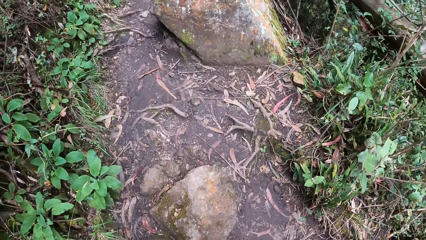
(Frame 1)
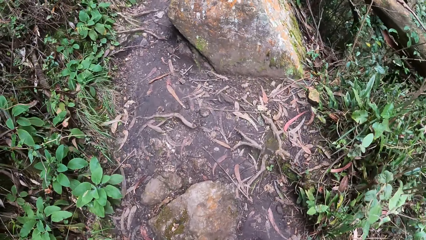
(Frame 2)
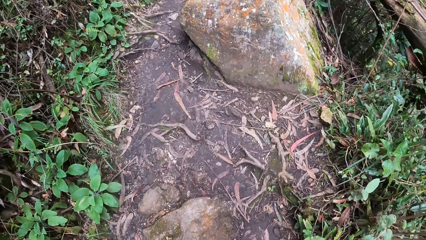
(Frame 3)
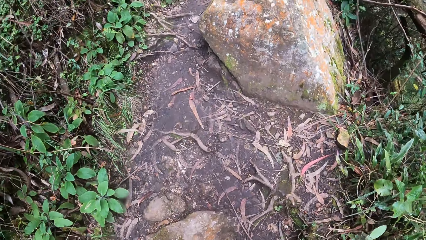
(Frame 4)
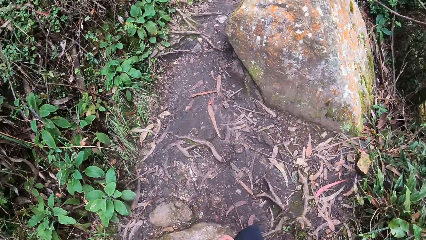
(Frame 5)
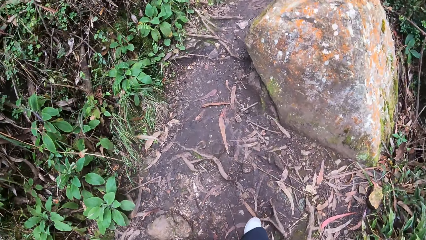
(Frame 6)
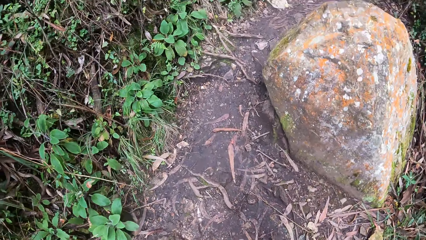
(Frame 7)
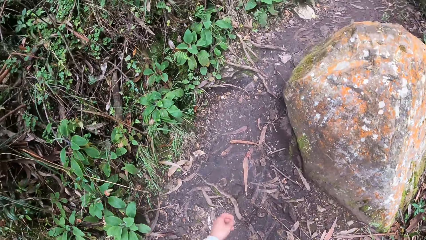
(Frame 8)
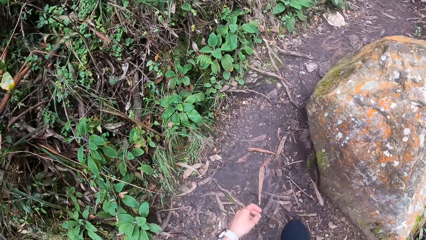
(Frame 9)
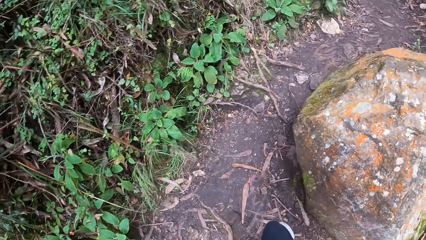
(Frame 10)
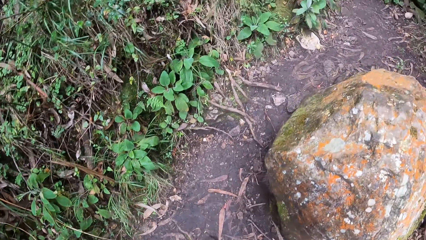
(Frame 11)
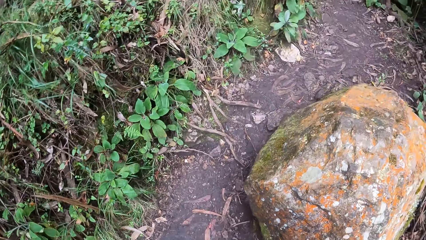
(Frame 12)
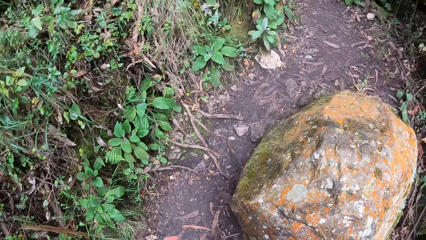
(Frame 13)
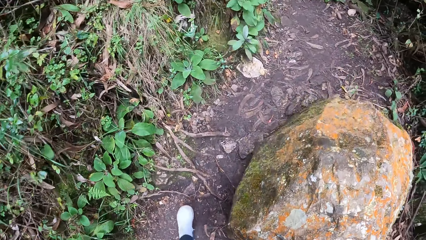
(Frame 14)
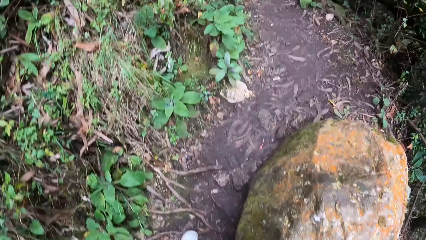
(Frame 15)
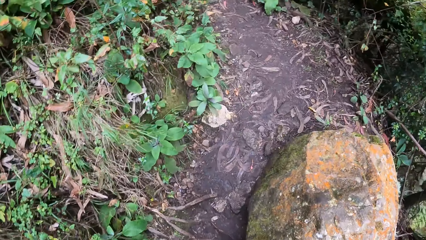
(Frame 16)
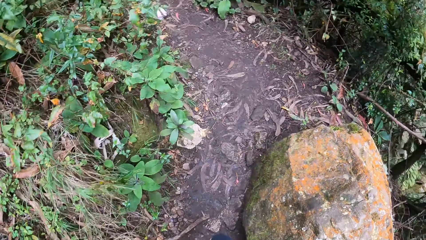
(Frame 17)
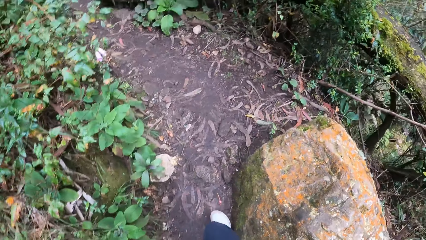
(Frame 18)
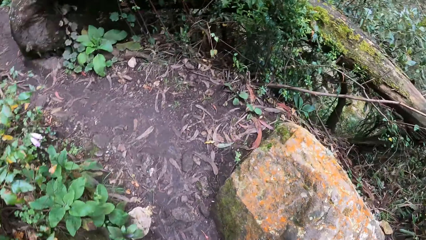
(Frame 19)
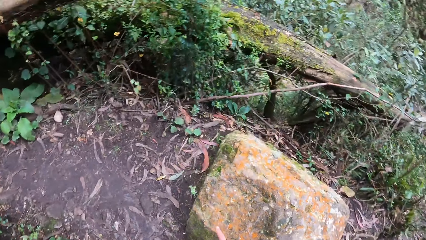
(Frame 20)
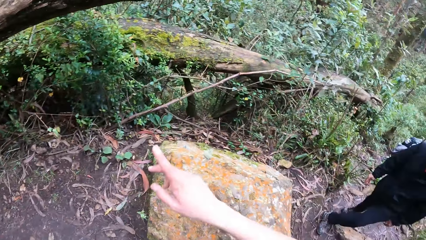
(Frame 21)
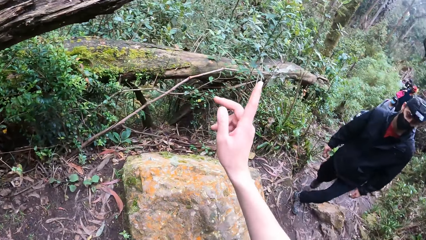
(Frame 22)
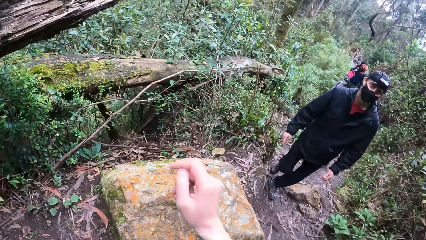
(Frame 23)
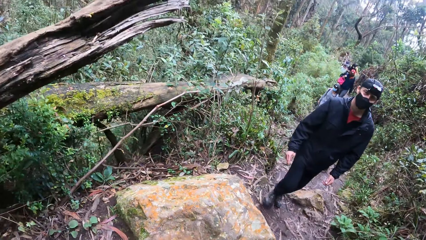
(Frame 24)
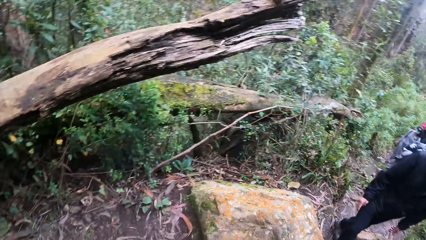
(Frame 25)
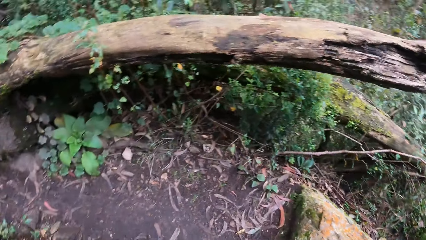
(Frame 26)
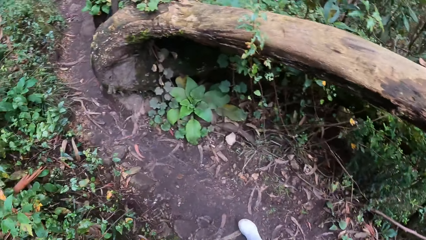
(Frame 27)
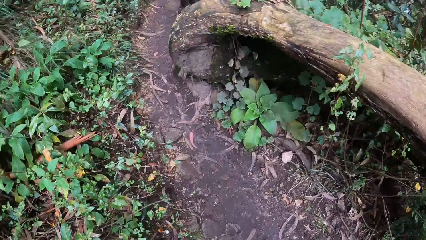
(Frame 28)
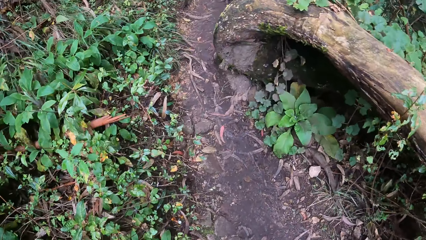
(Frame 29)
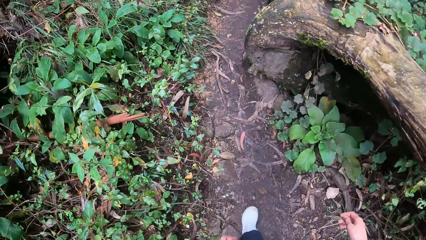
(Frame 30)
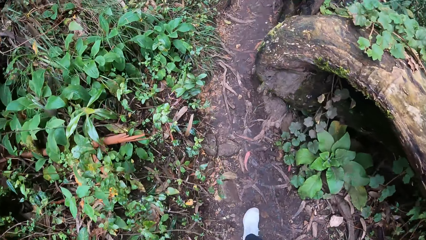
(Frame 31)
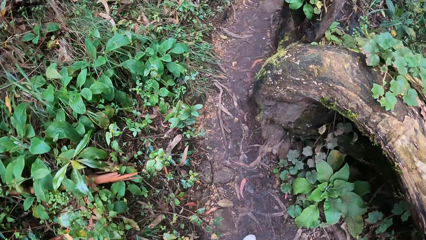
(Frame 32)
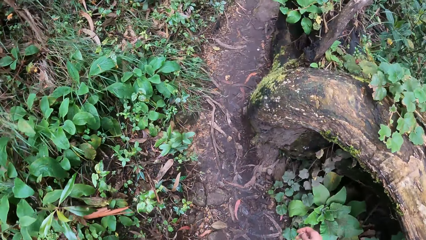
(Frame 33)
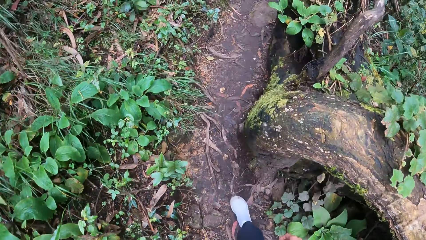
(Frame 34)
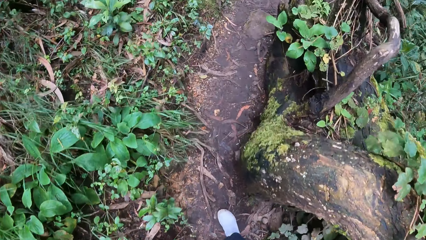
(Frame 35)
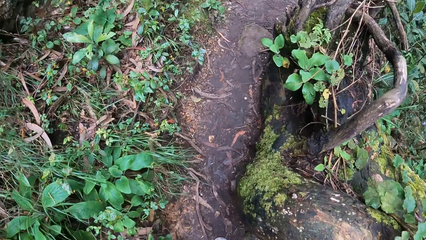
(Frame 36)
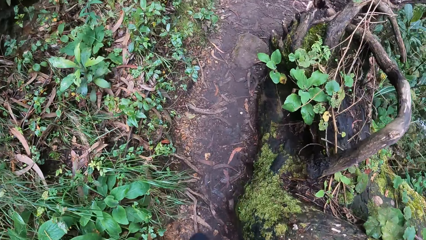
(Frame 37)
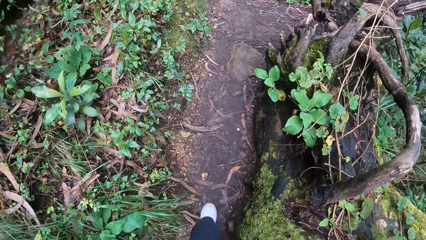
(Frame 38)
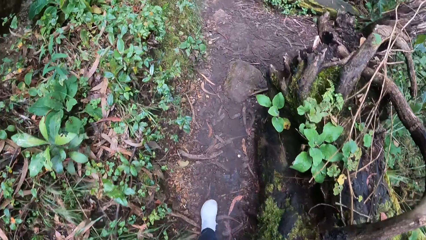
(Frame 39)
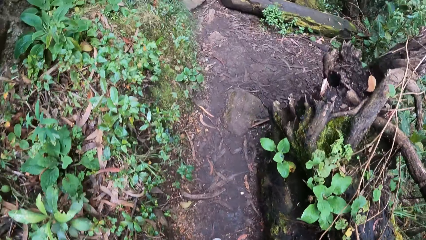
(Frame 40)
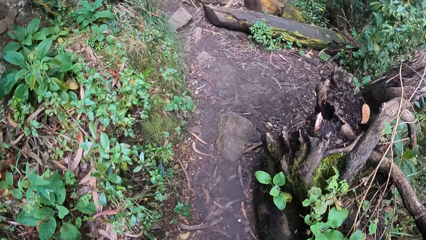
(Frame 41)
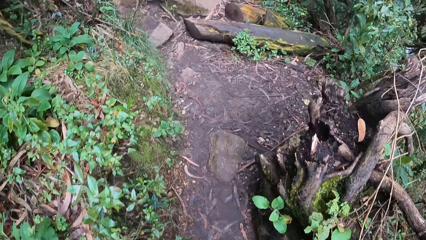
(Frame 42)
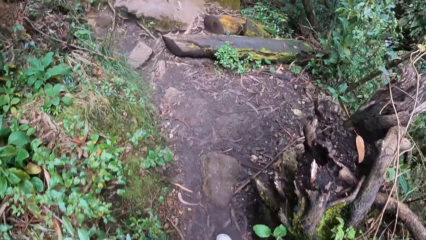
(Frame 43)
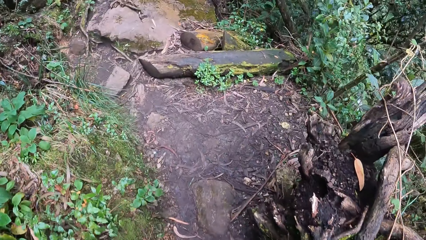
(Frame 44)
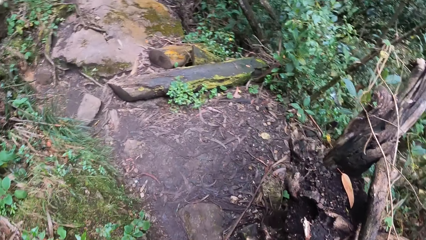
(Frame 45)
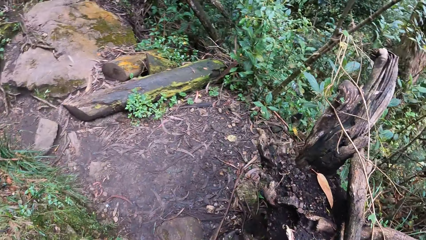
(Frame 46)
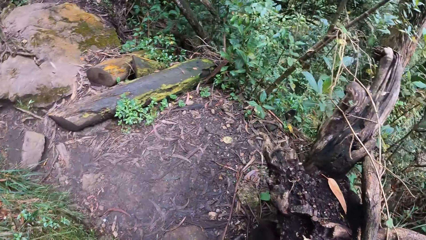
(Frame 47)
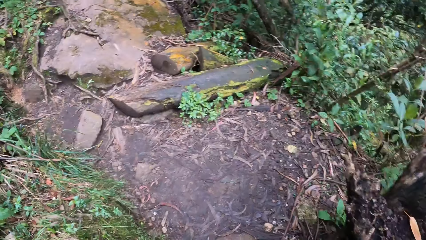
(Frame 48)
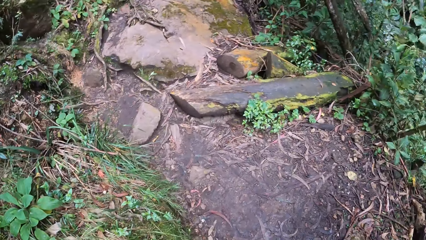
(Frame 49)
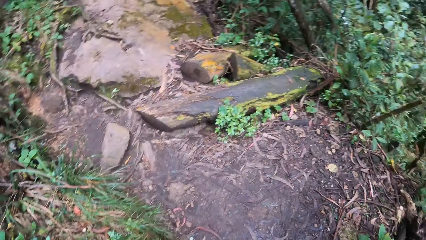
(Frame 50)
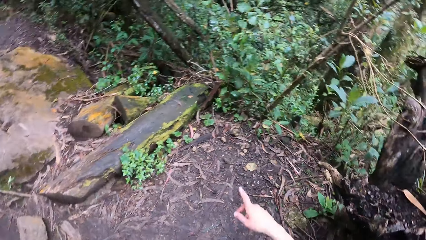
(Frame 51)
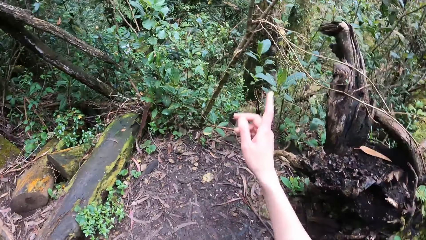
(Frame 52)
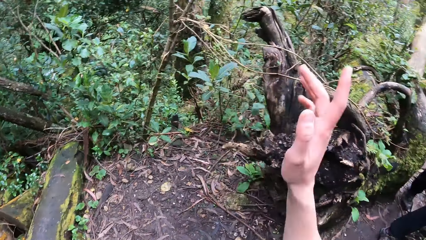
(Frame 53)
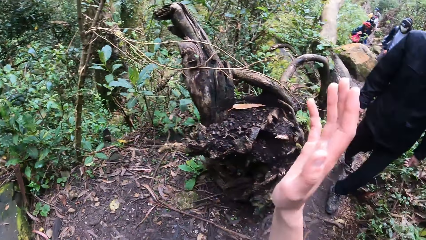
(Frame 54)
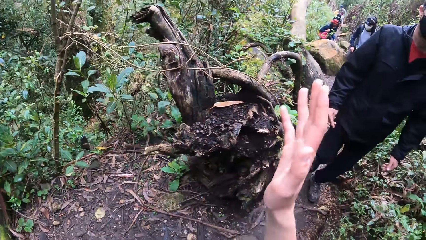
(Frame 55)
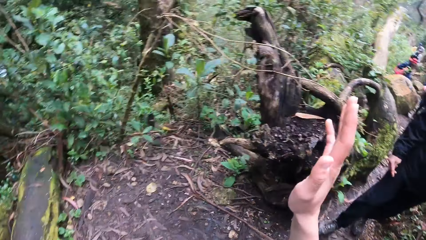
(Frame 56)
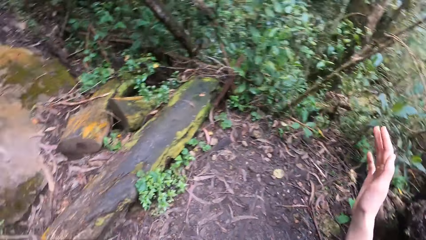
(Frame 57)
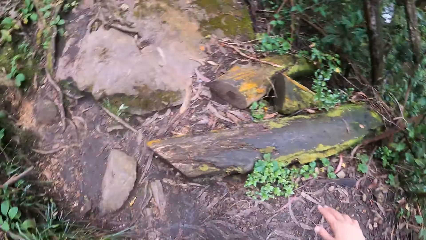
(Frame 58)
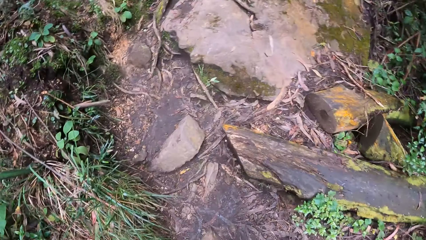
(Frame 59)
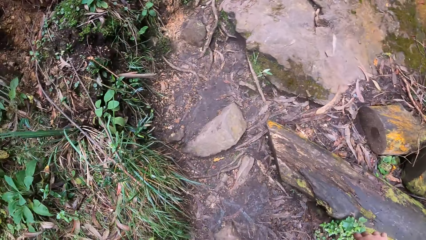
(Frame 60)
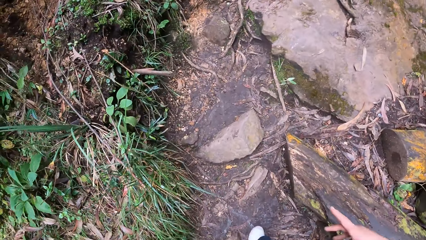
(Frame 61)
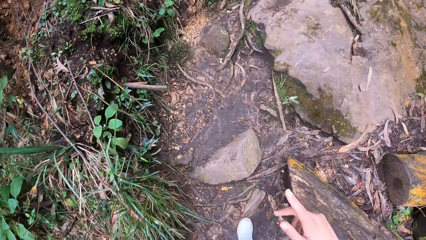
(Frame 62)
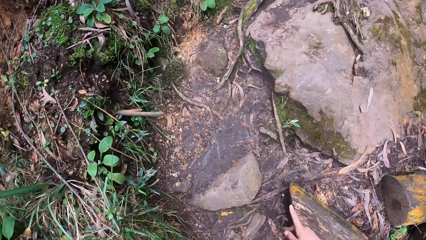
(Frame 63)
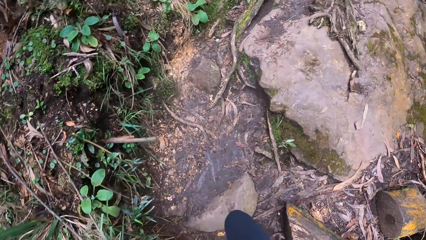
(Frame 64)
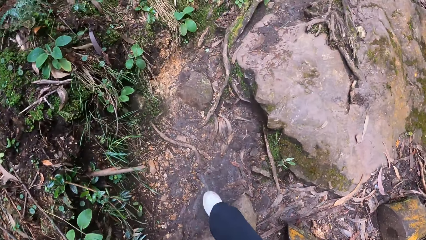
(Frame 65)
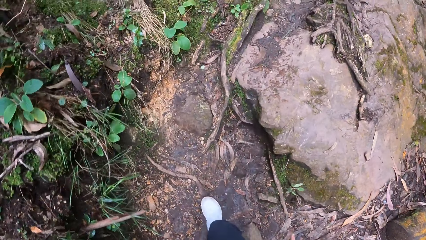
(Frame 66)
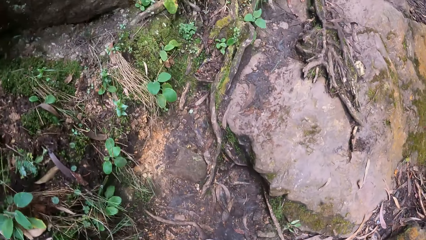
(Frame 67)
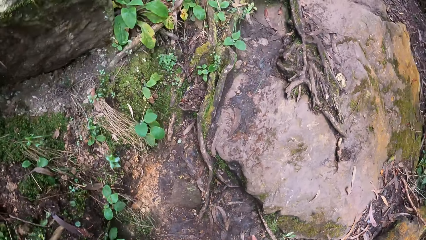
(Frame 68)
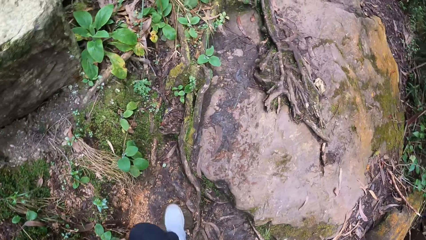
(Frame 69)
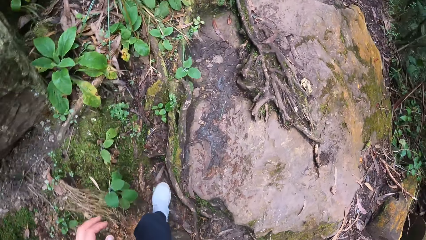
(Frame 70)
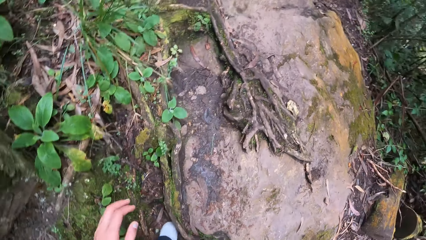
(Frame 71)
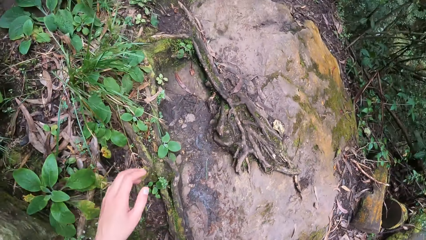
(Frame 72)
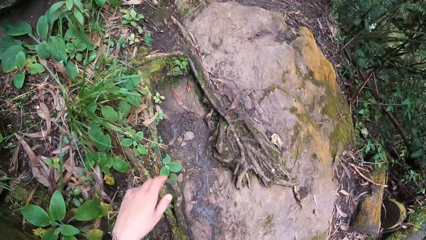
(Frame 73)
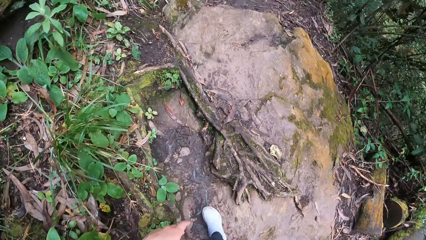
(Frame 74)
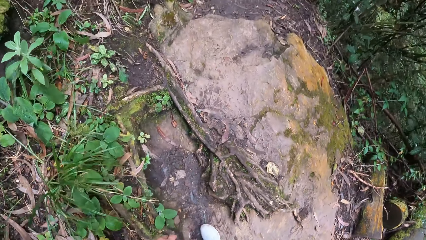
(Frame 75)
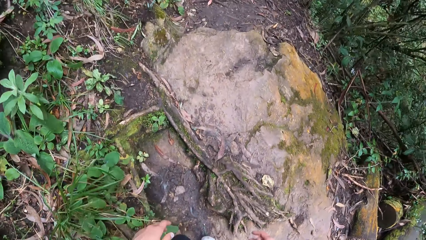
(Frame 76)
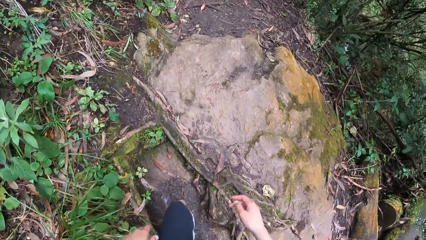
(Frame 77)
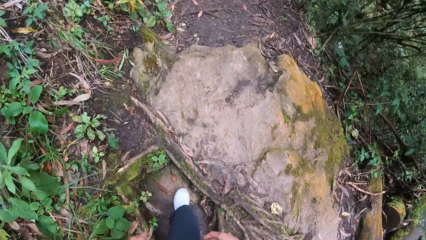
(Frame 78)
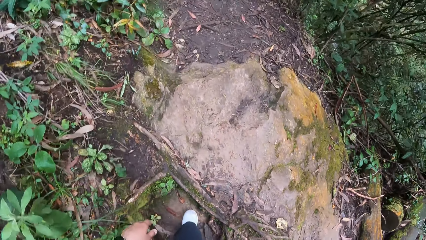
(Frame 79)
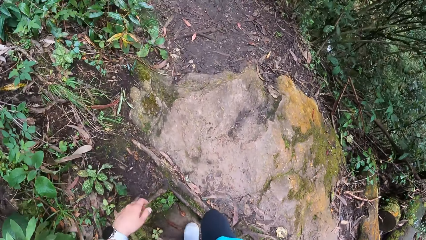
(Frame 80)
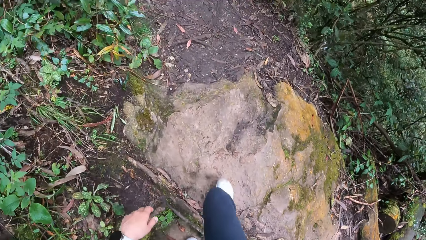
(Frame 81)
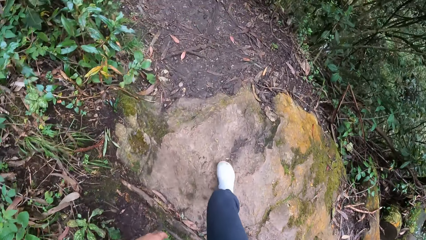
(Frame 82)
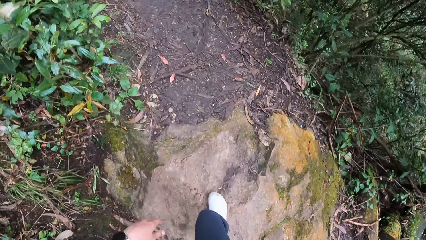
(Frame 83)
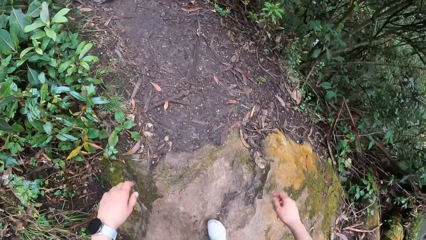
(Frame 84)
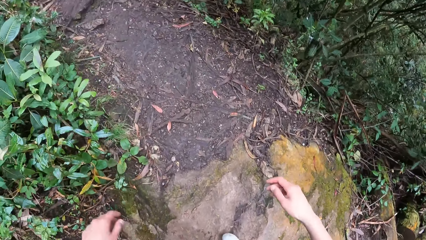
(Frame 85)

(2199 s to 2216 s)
A man walks on a pathway. The camera wearer points, looks around, and walks in a path. They interact with the man, move a hand, look around, and walk in the path.
